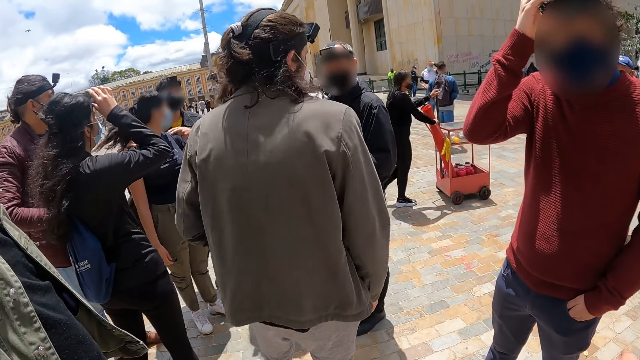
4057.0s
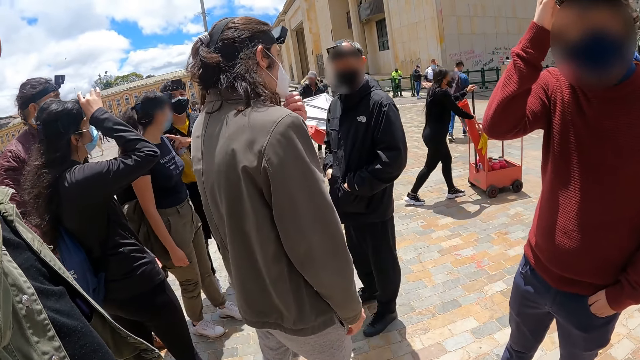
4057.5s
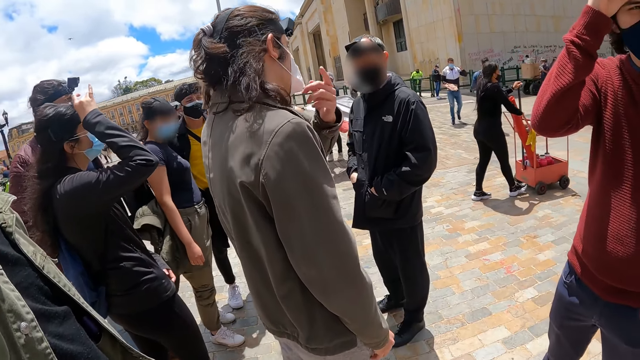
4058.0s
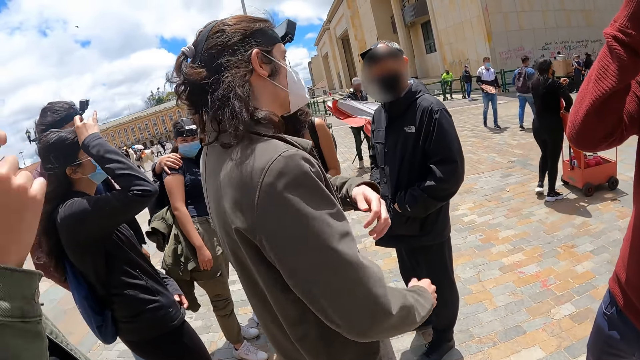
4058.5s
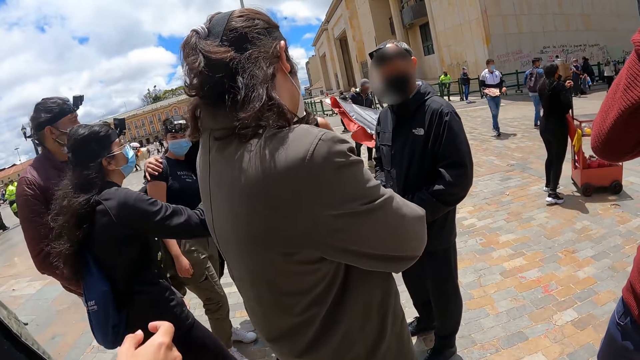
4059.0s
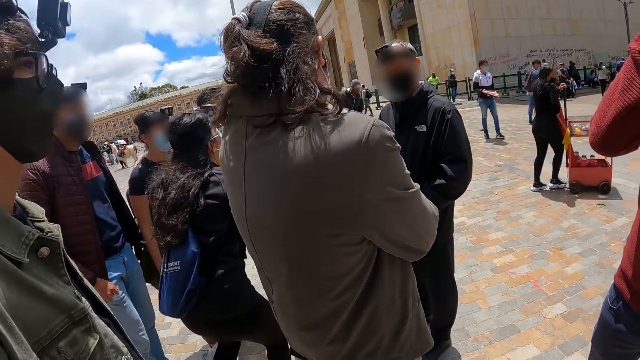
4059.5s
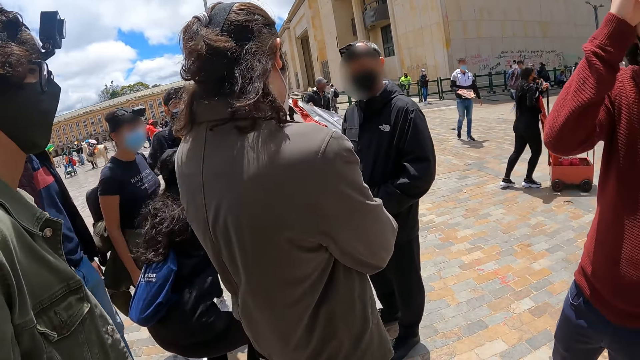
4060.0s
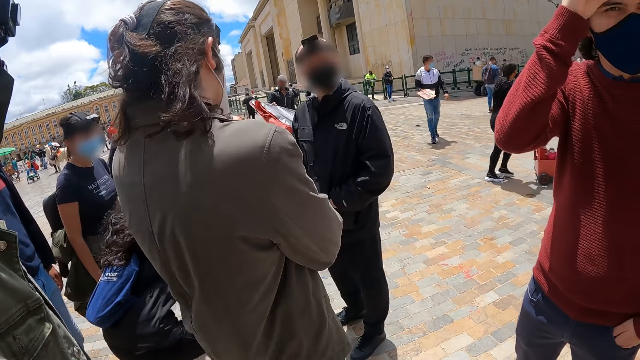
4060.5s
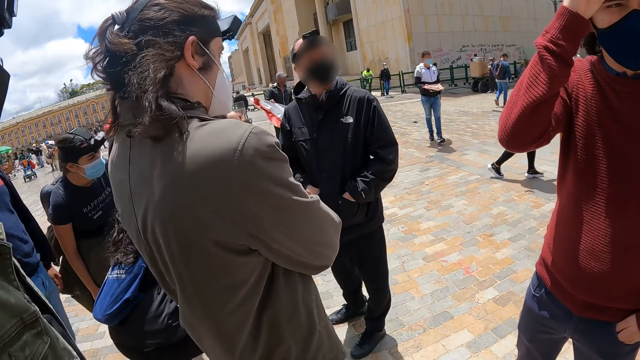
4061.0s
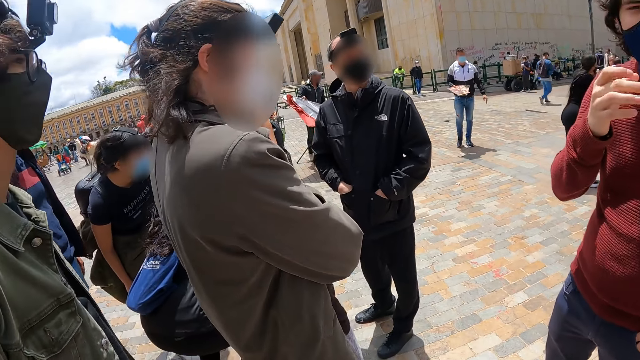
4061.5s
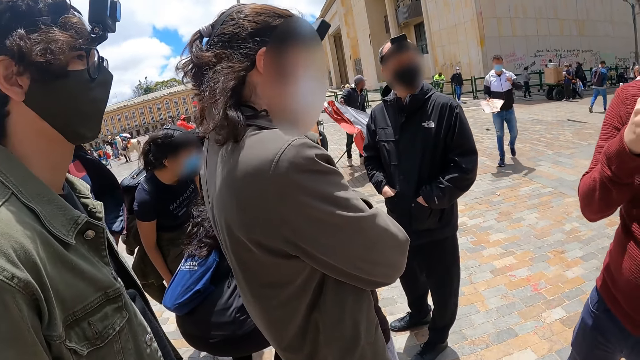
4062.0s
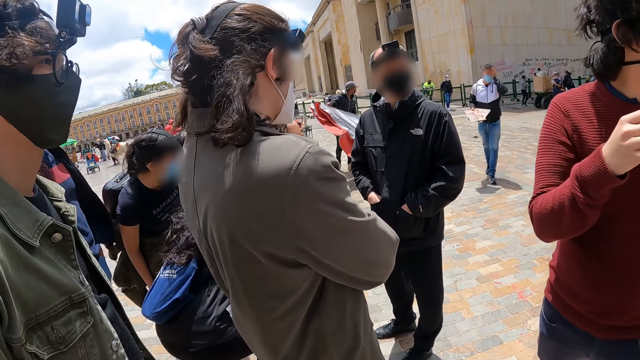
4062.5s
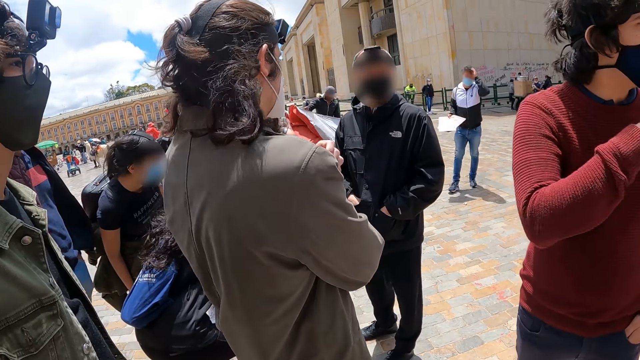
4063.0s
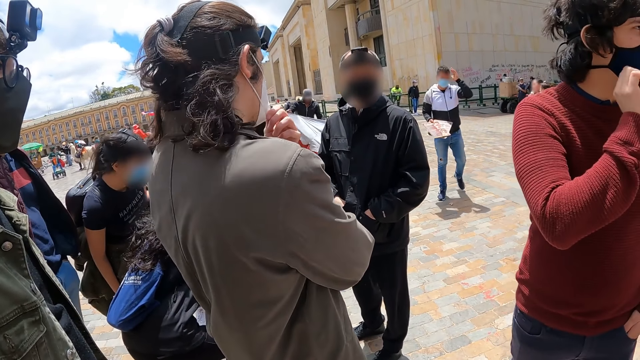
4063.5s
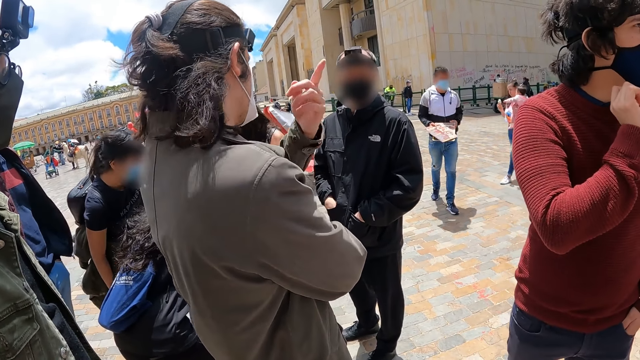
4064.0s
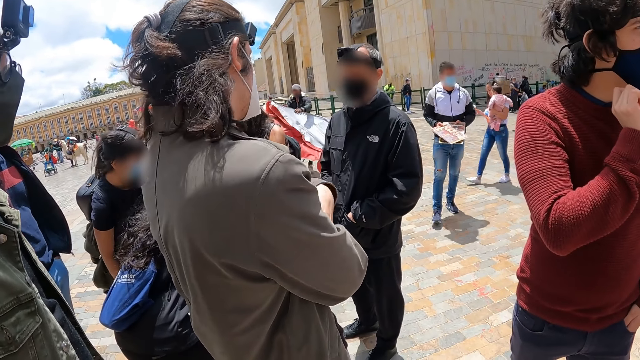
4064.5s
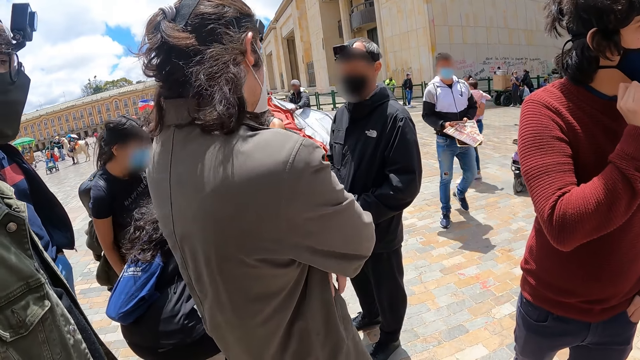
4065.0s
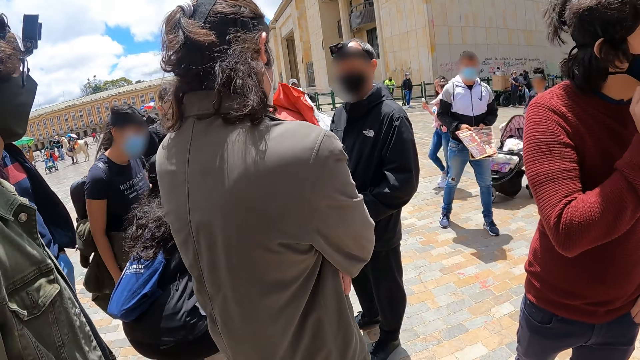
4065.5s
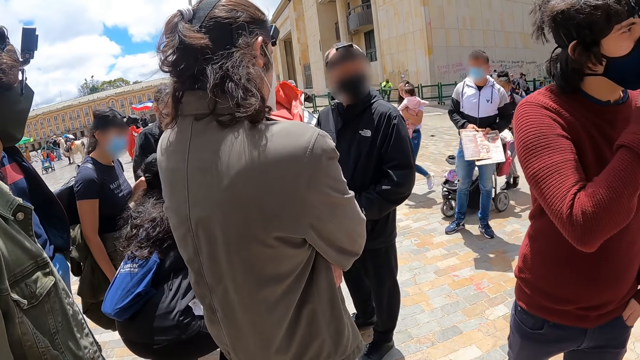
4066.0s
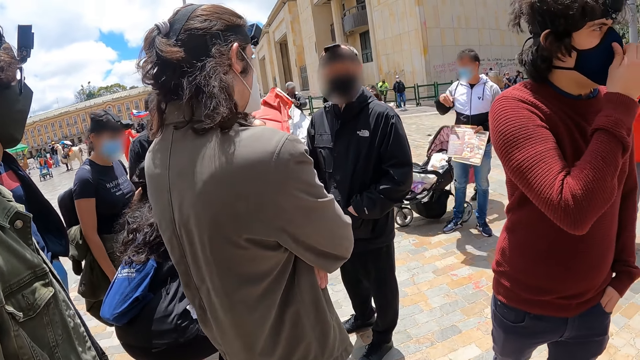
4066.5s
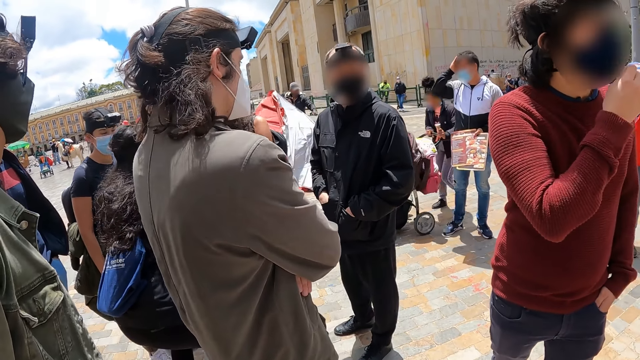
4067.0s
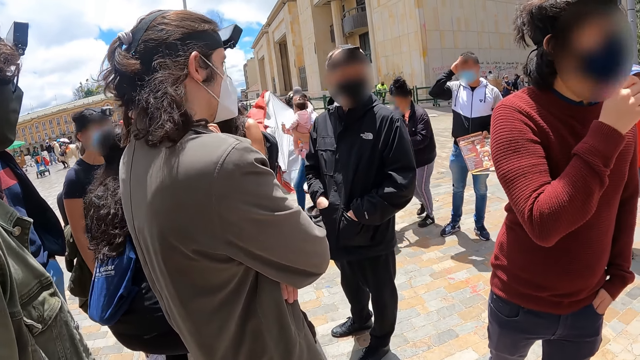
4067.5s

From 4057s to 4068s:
The camera wearer takes the video.

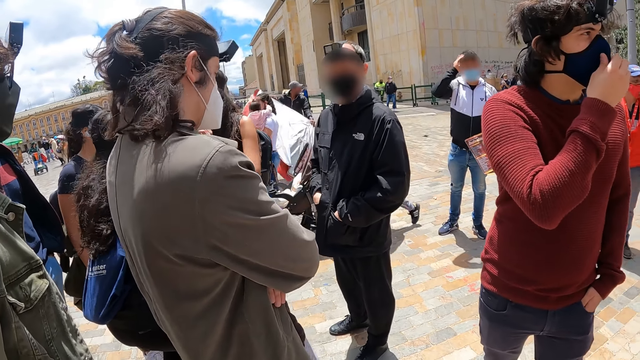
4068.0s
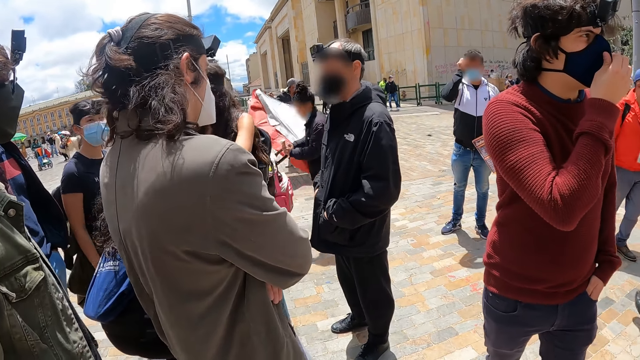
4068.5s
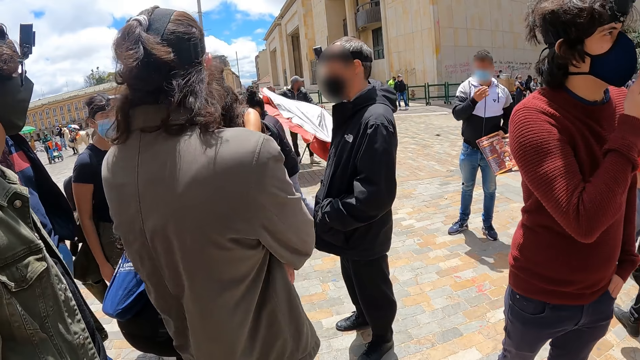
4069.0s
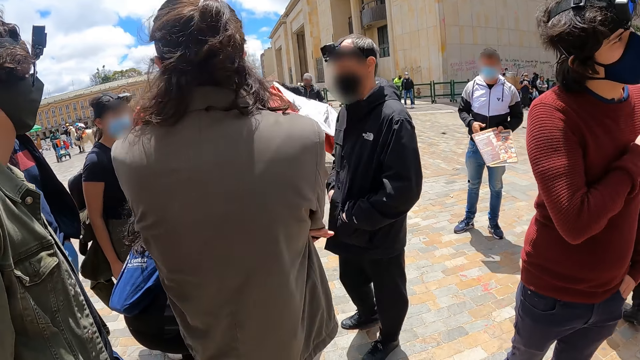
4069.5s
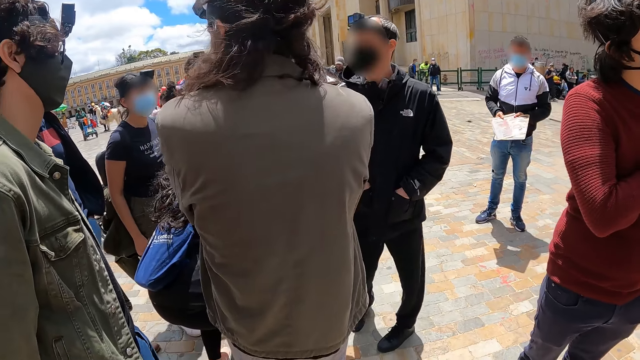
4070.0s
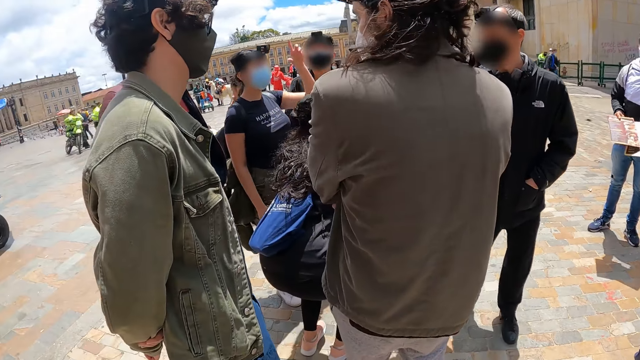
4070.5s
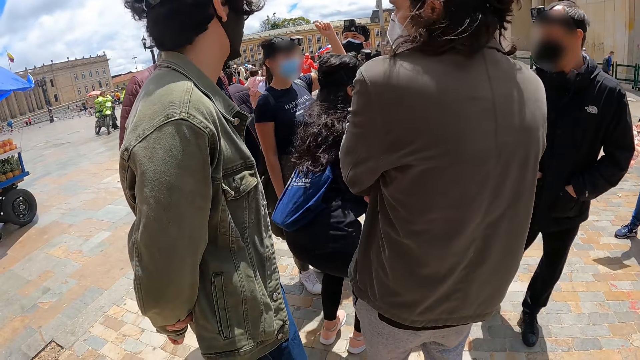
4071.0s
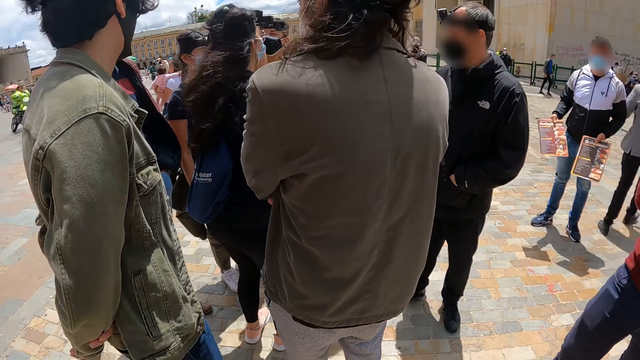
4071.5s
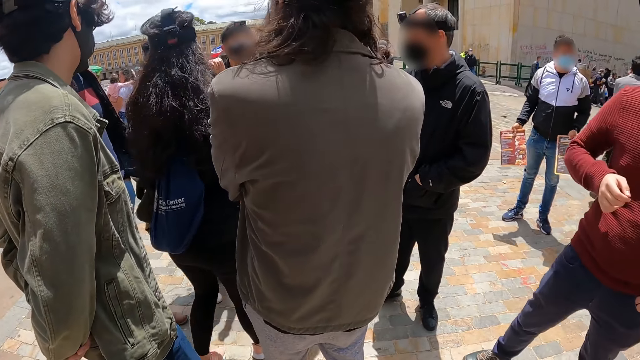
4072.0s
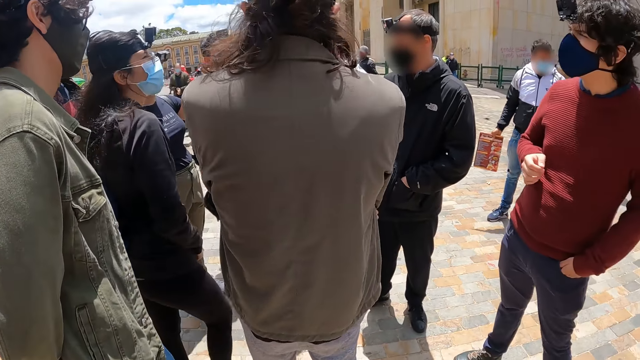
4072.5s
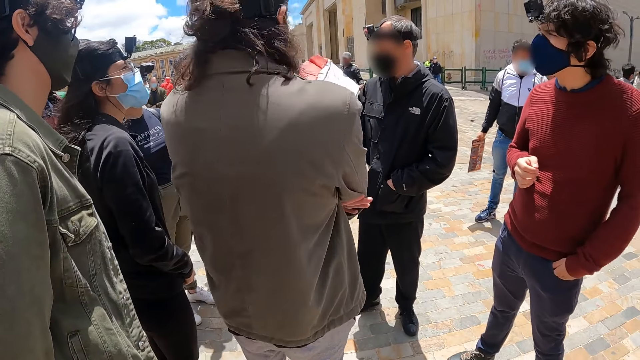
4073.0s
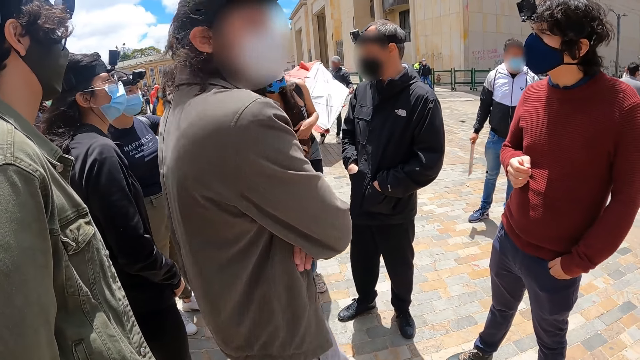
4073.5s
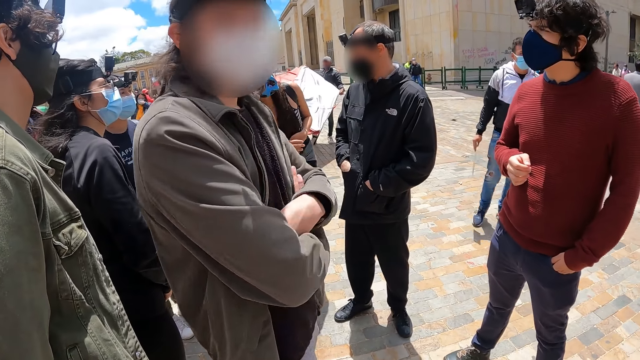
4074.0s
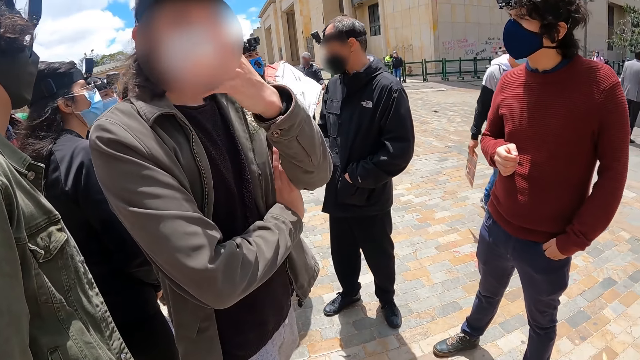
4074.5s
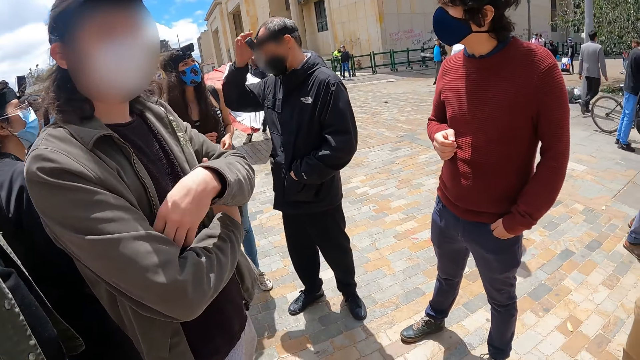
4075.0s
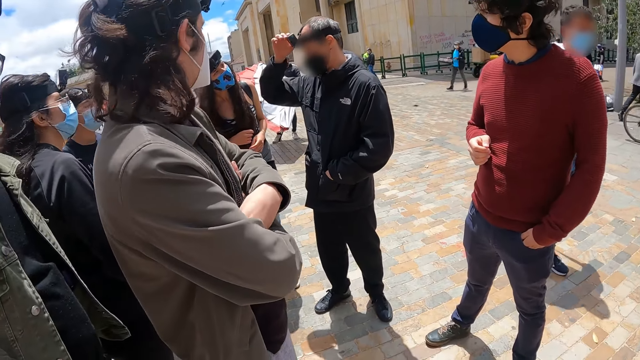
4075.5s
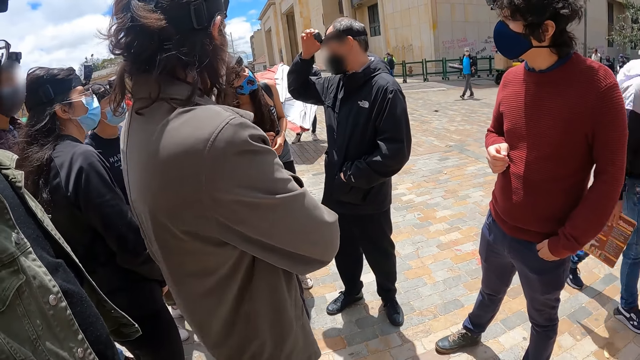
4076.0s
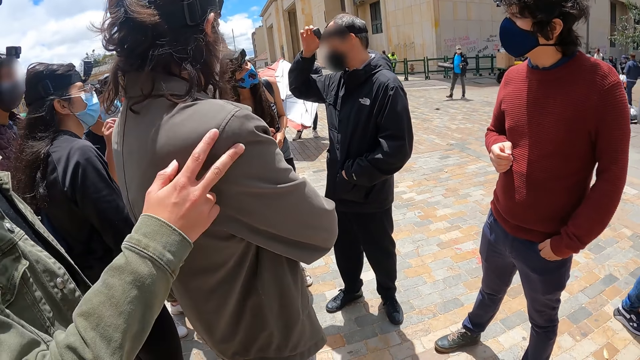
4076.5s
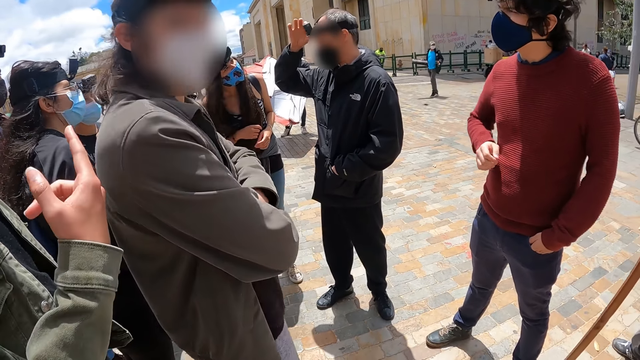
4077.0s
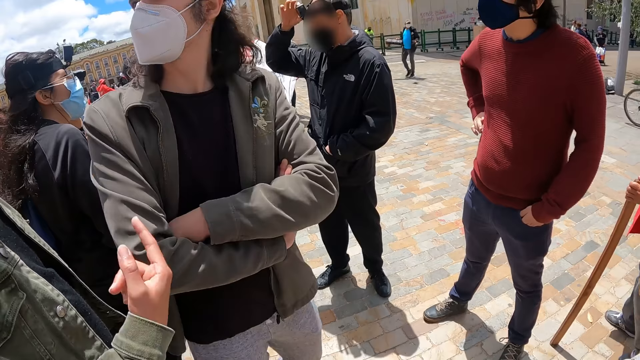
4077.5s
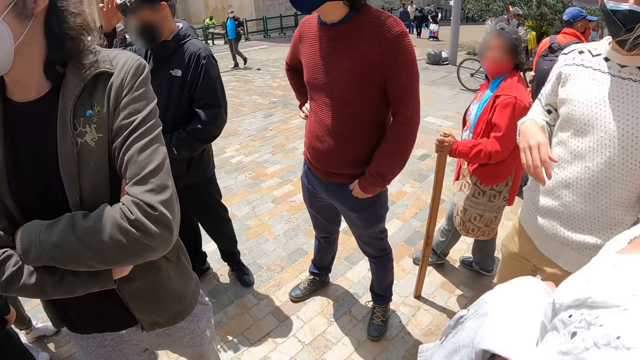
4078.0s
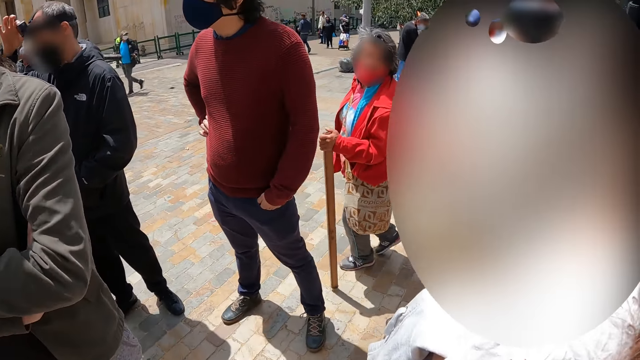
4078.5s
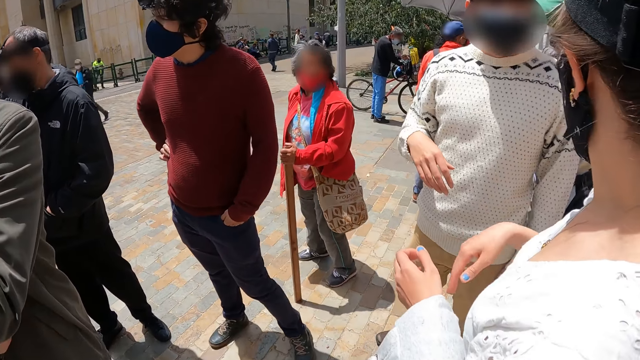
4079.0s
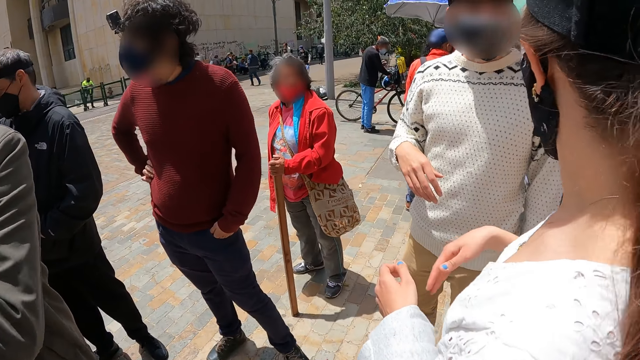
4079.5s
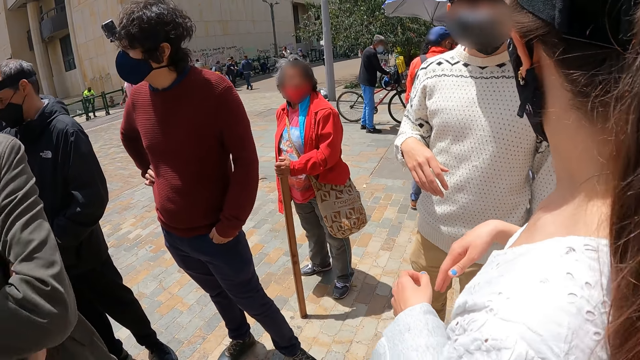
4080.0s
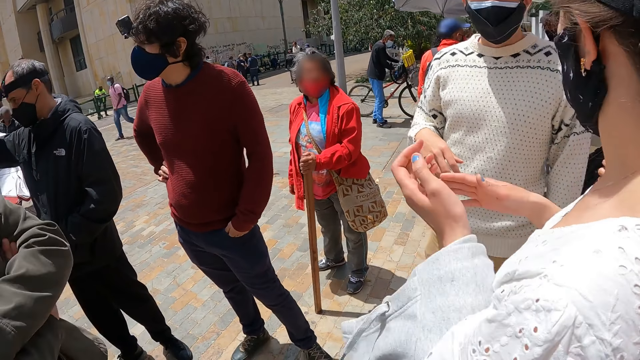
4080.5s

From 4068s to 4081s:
The camera wearer looks around the compound. They look at a man. They look around the compound.
